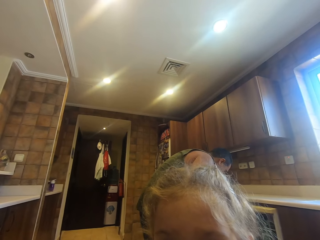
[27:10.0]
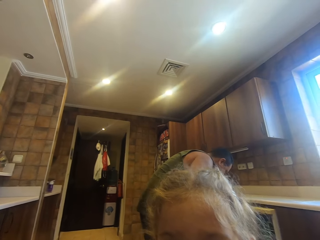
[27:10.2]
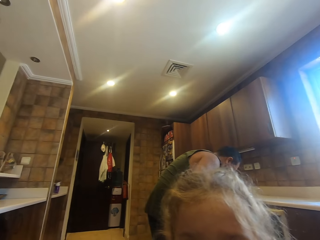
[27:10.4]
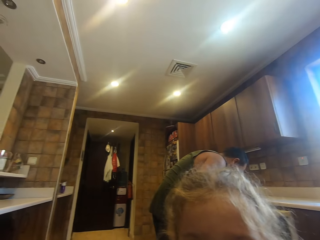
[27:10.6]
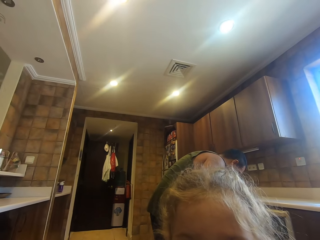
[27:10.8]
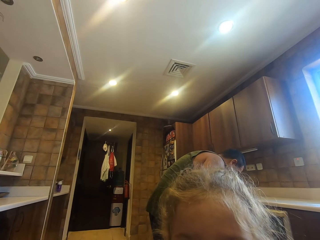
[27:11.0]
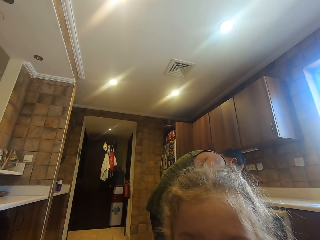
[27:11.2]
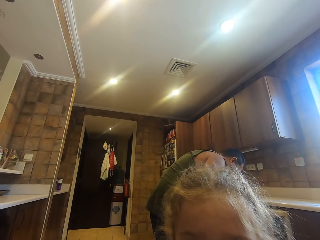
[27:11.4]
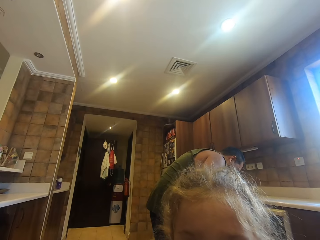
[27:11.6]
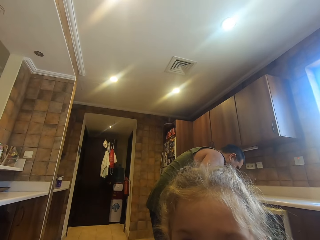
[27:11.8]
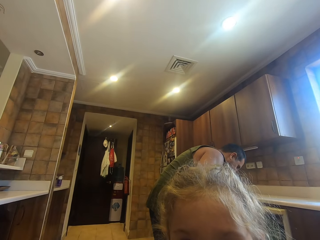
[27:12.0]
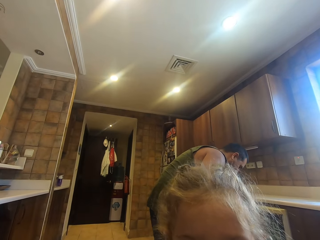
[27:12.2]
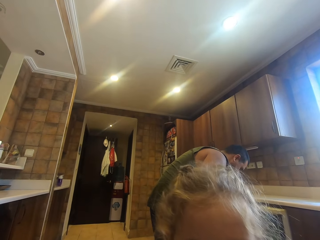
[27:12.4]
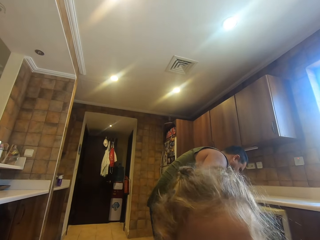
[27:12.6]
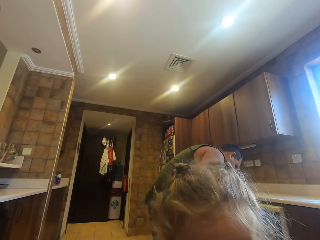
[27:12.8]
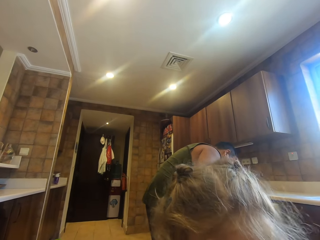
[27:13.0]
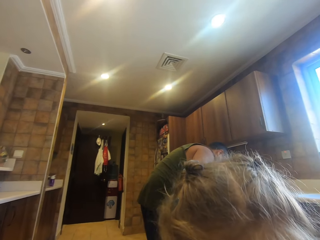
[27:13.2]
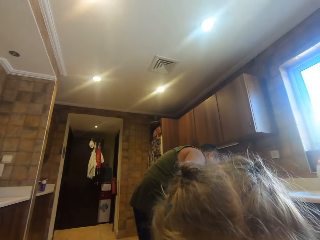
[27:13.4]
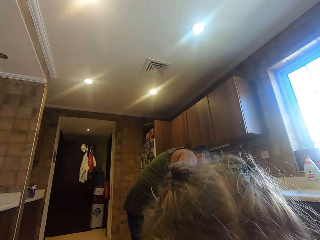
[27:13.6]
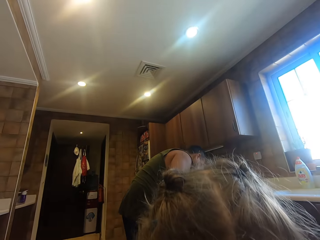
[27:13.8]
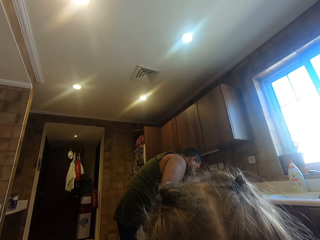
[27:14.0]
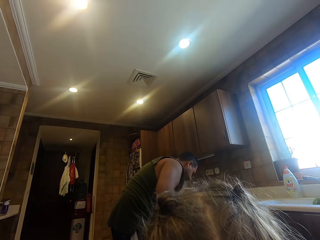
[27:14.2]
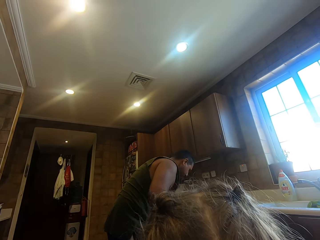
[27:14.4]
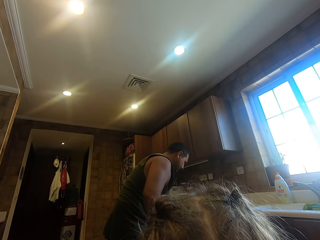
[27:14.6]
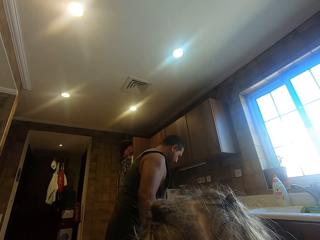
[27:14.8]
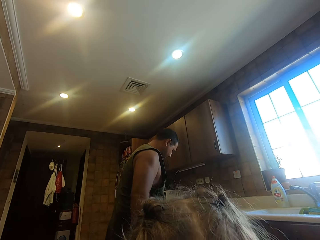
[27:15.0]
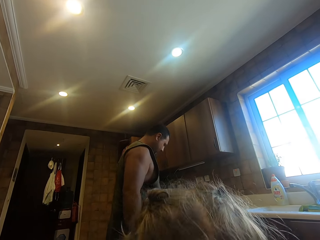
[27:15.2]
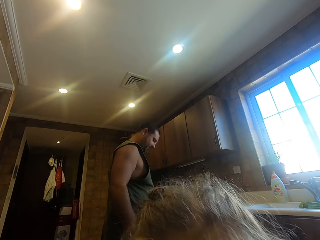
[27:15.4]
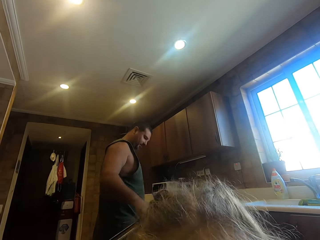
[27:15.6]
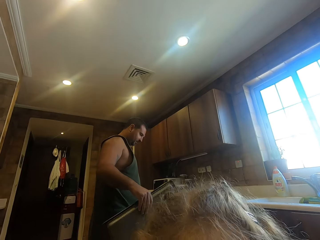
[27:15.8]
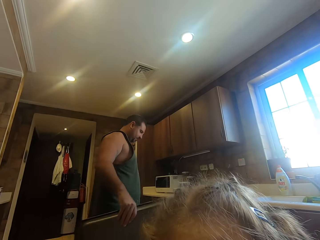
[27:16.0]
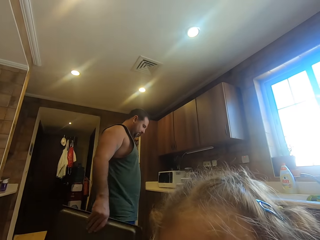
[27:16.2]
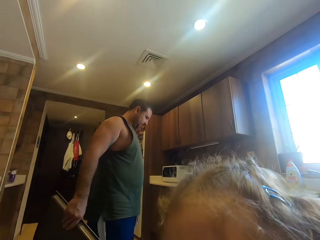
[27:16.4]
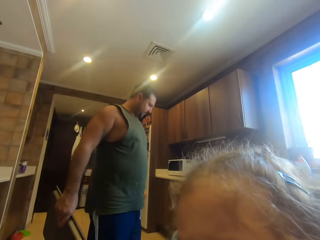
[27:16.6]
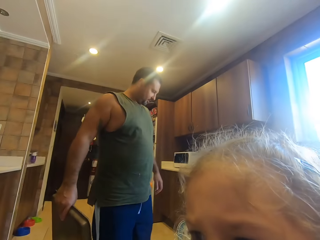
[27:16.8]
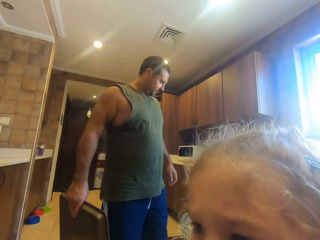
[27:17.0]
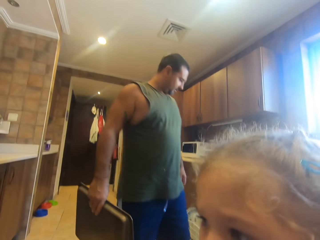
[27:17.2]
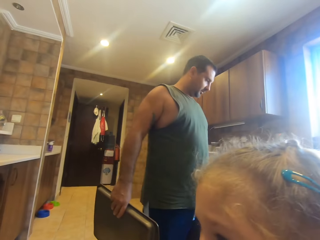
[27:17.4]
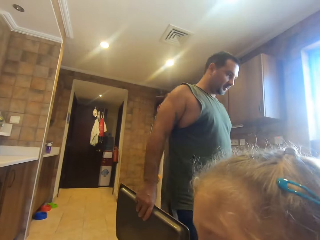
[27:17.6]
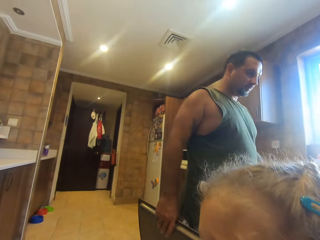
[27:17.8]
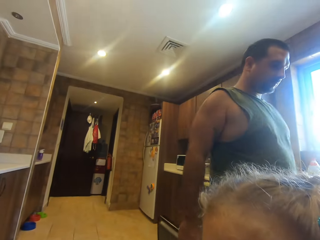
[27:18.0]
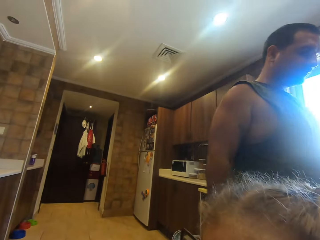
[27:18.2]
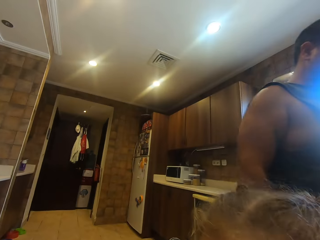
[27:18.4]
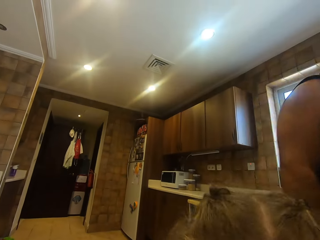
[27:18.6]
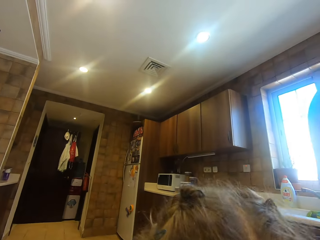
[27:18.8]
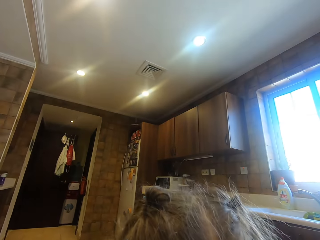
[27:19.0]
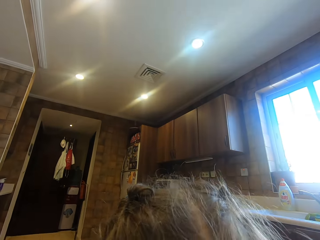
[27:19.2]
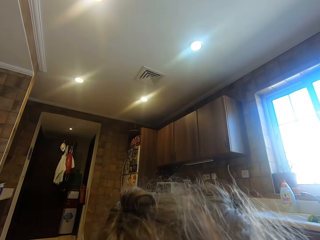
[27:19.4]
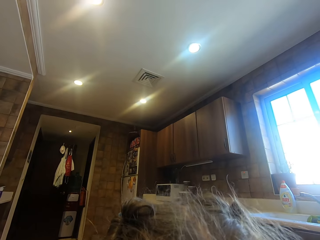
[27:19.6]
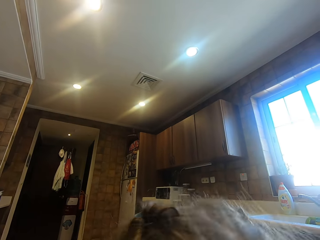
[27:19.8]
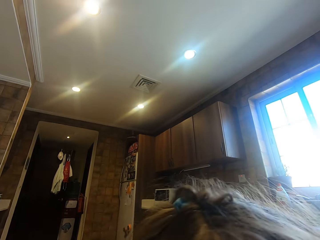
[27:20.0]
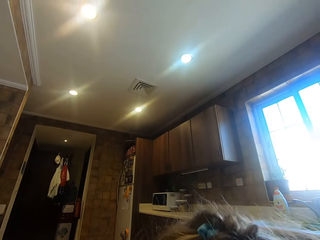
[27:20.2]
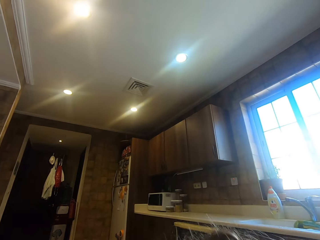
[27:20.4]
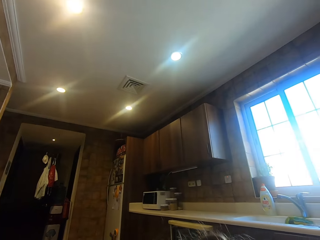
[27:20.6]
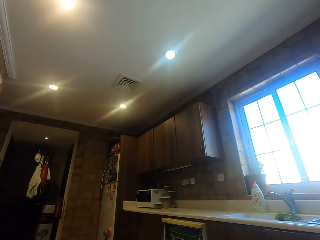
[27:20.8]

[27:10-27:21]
A man stands up and holds a tray. A girl looks around. The man walks in the house. The camera wearer dialogues with the girl.

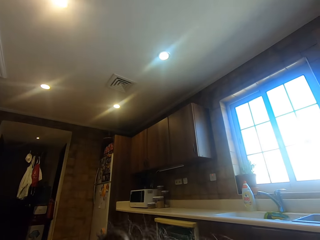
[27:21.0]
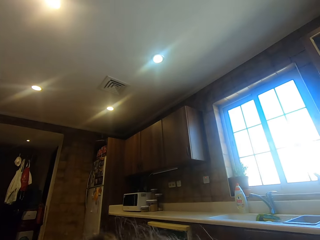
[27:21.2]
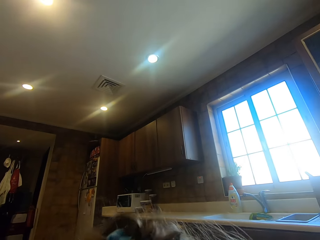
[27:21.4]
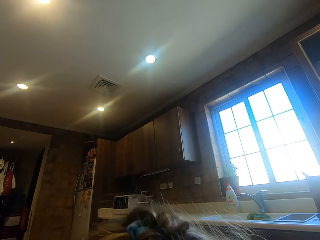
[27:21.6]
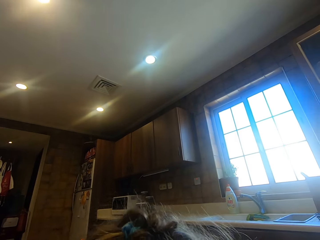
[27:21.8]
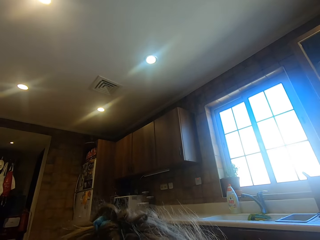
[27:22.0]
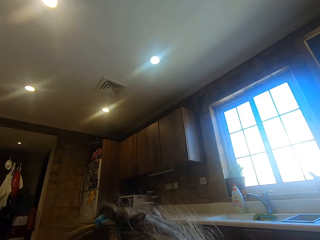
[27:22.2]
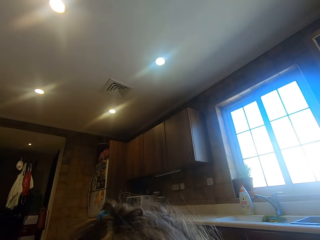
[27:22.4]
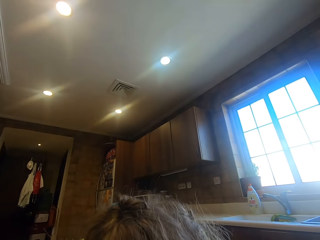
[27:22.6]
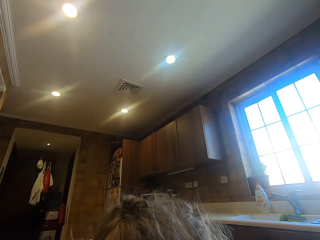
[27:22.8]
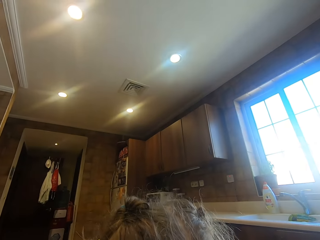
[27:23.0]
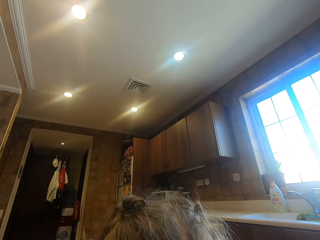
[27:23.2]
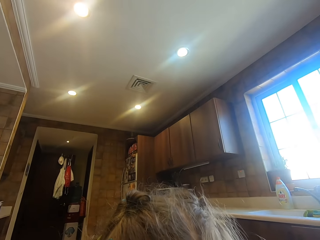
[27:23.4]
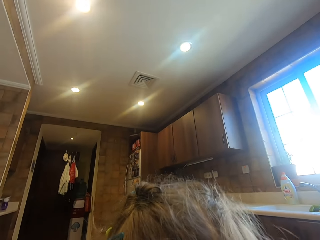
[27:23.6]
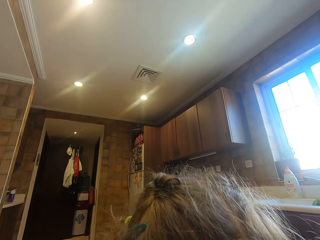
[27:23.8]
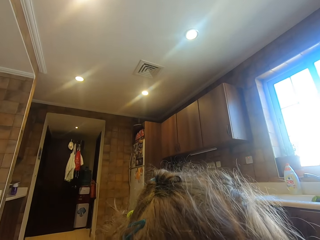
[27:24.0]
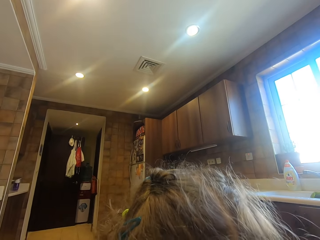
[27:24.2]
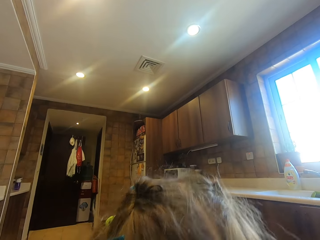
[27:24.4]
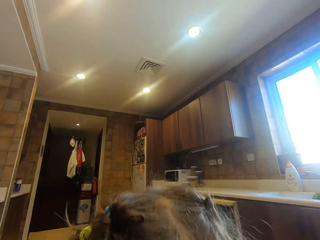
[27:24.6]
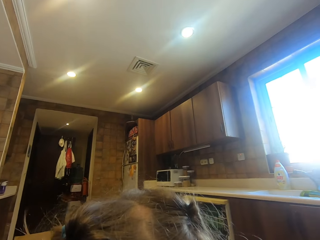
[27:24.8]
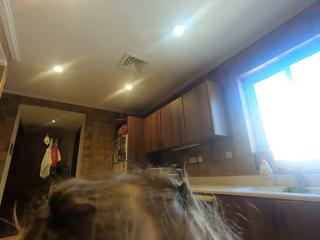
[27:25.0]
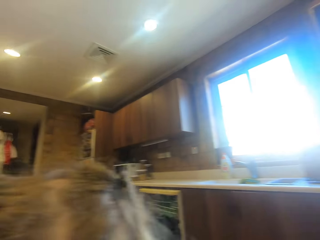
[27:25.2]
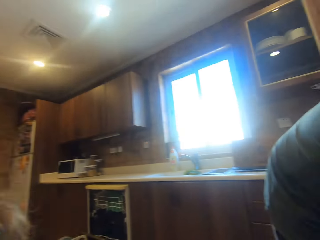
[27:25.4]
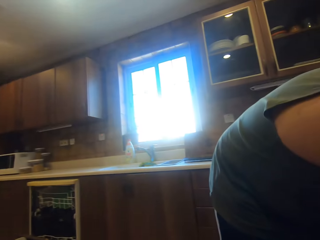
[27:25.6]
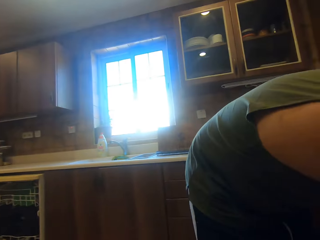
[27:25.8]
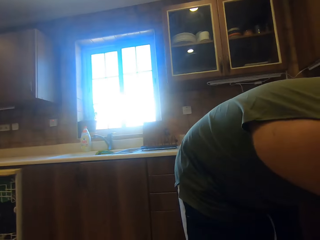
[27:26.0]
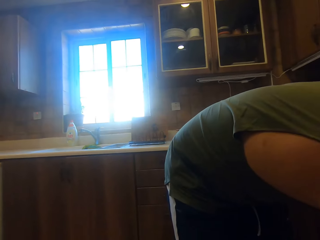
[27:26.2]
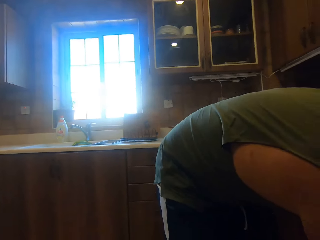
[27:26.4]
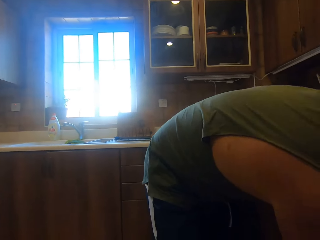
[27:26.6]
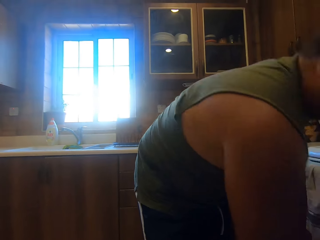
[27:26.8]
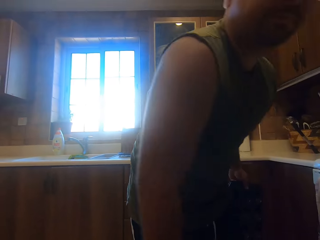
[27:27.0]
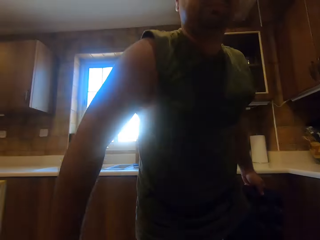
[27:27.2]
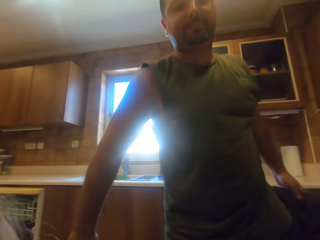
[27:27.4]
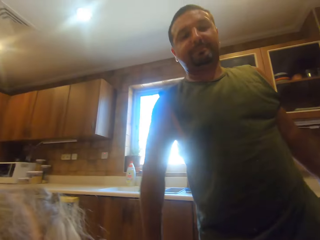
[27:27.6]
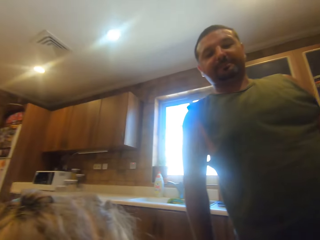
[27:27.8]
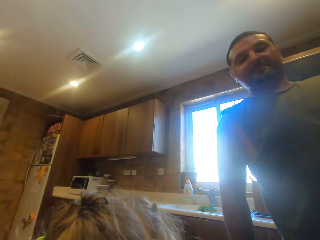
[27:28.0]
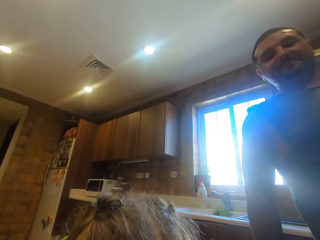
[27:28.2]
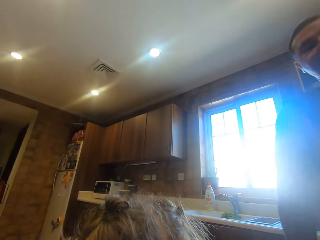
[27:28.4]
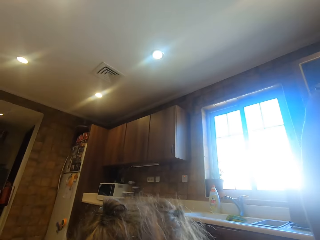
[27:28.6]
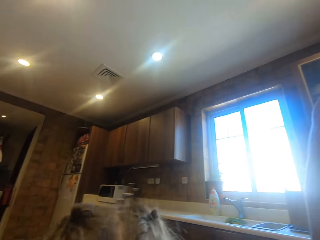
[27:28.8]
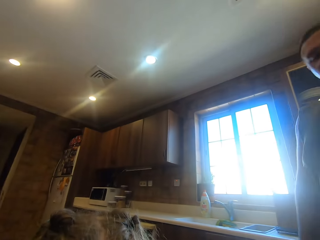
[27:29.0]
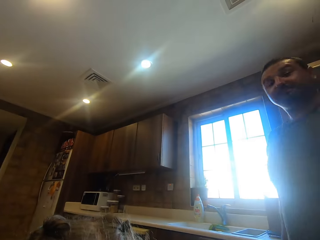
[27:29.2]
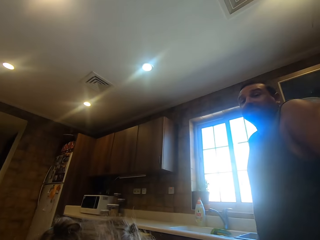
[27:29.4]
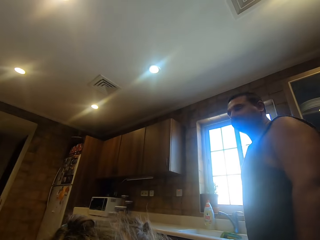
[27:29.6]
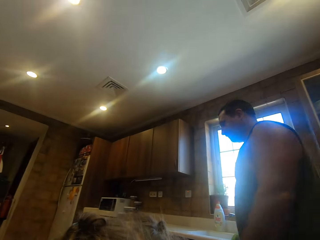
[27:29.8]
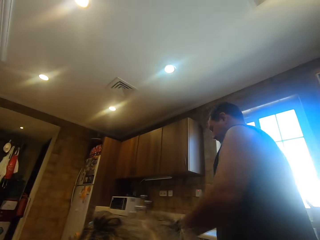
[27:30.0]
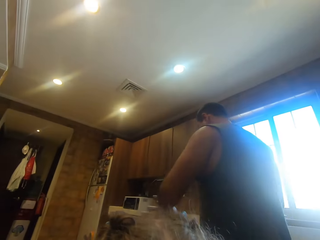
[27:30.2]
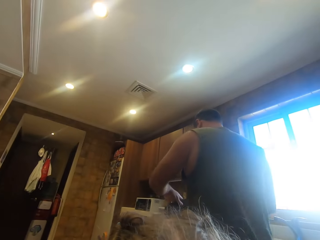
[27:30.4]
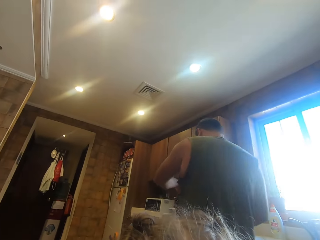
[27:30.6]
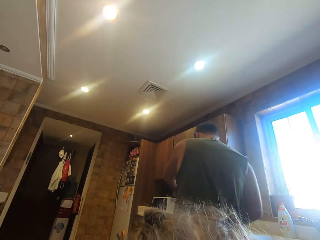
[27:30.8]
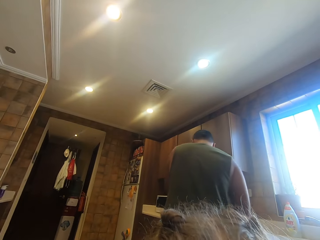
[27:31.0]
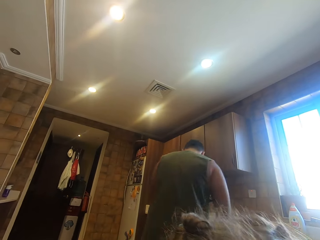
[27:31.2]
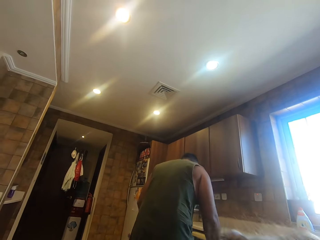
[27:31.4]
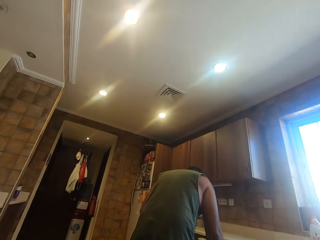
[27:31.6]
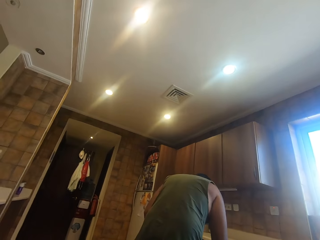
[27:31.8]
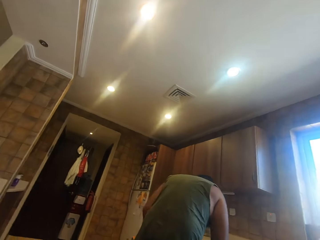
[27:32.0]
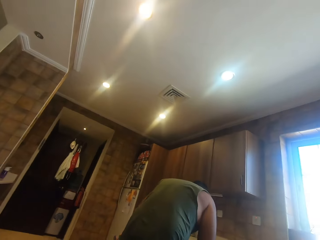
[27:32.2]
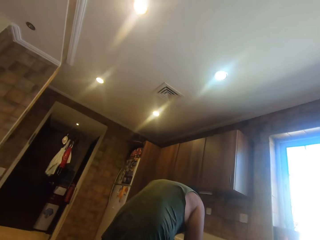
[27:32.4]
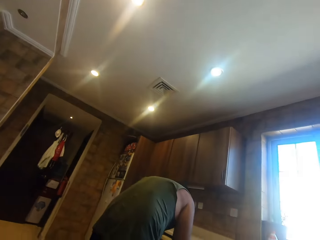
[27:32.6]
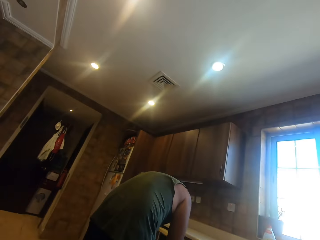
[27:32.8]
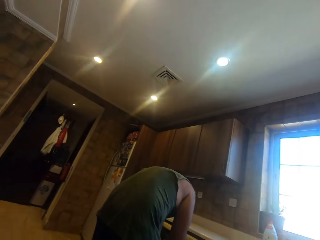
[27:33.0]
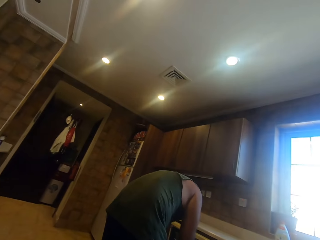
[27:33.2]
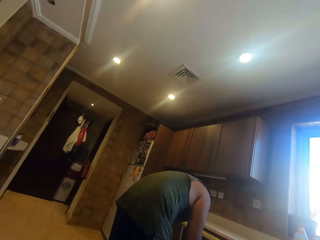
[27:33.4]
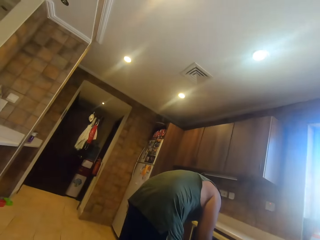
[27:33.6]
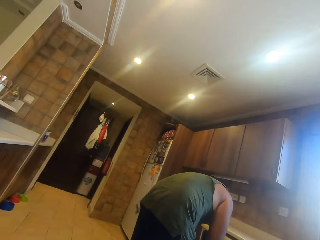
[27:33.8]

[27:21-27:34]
A girl turns her head. The camera wearer turns around. A man bends downwards. The camera wearer looks around. The man stands up. The girl stands close to the camera wearer. The man walks in the house and bends downwards.
